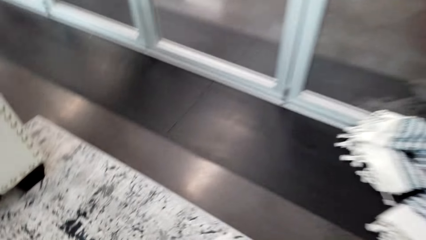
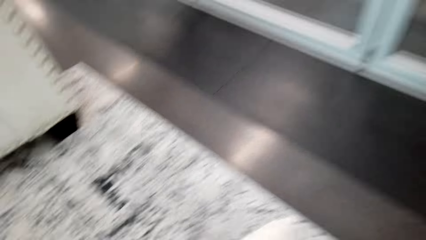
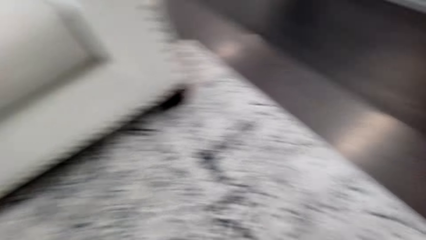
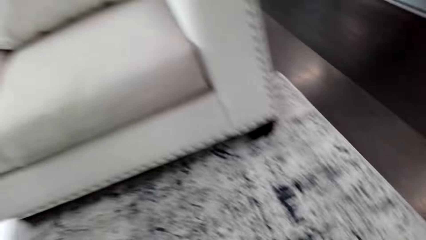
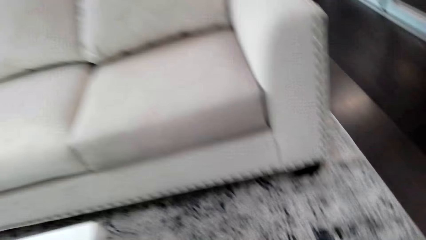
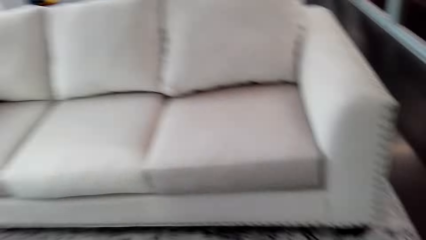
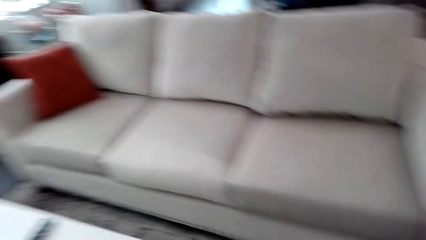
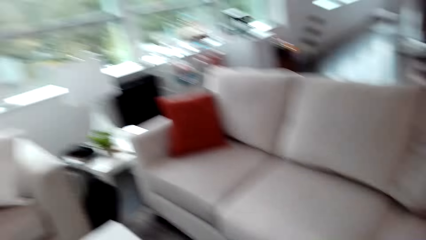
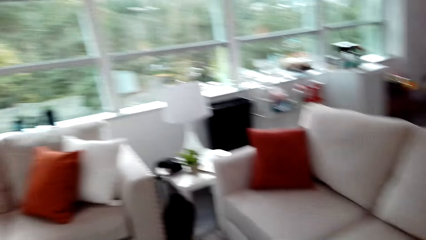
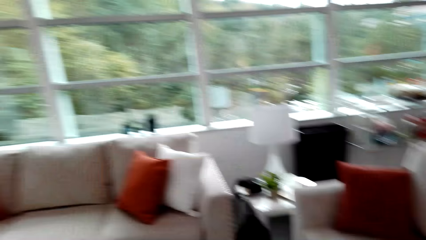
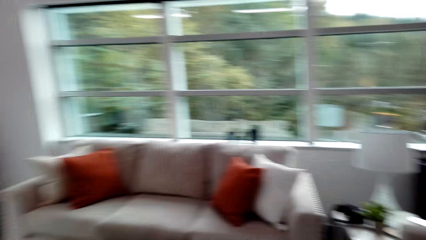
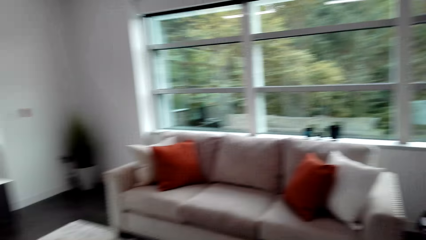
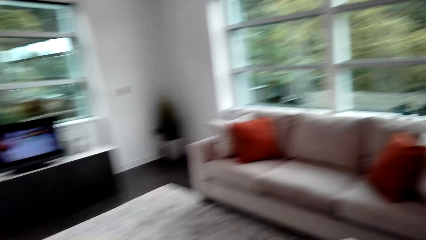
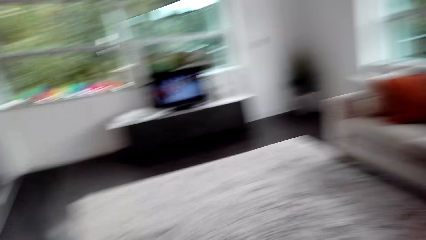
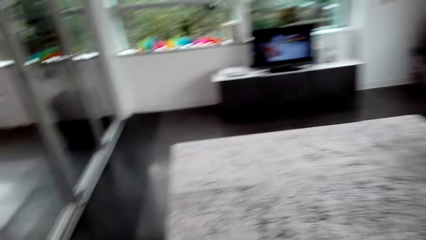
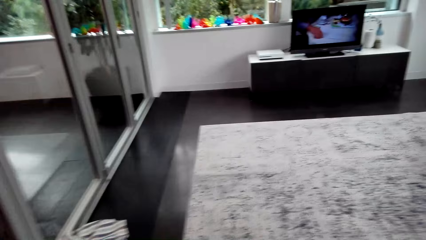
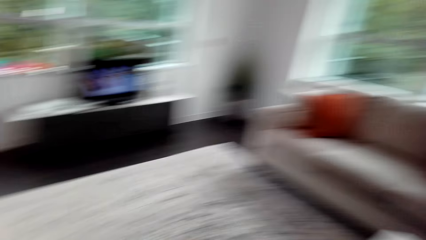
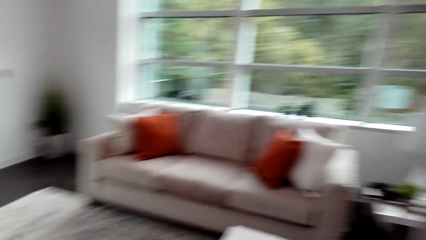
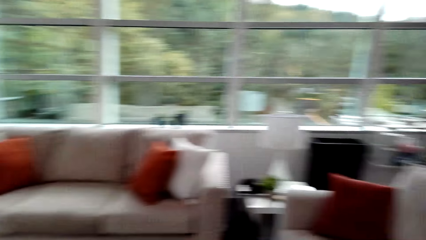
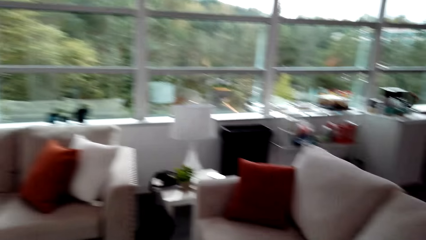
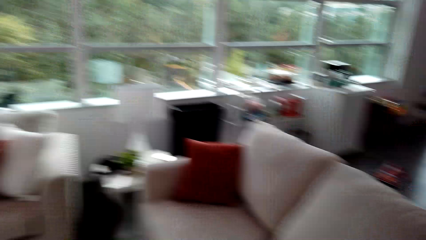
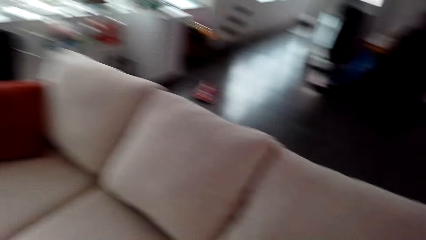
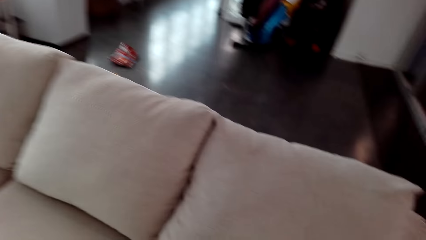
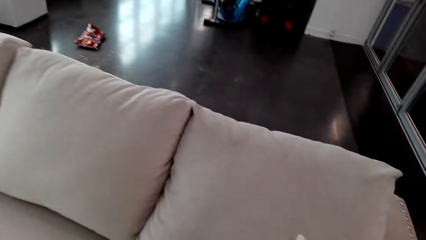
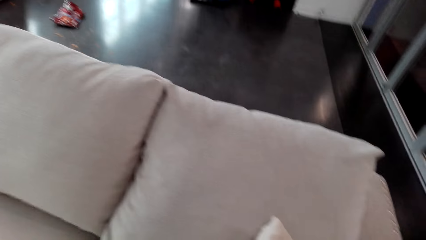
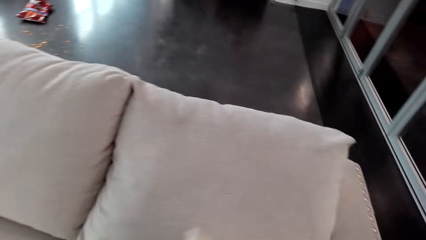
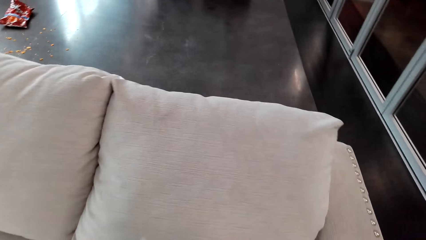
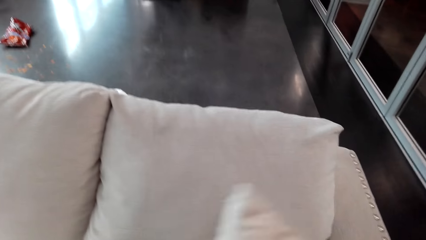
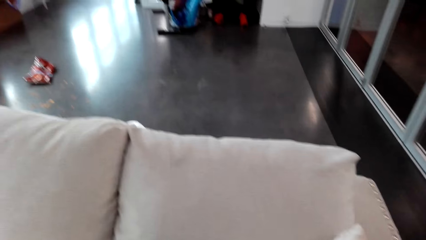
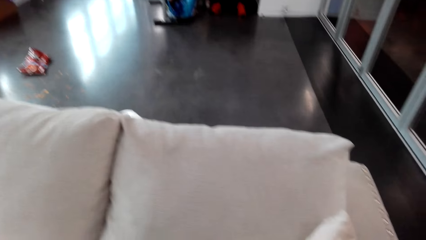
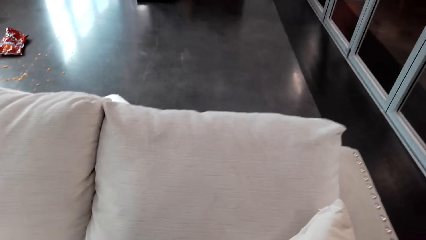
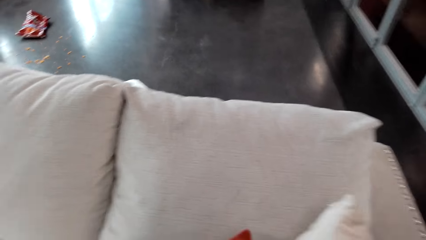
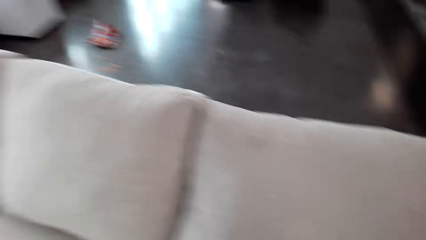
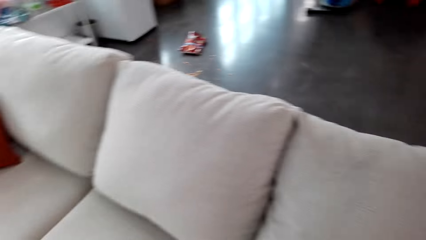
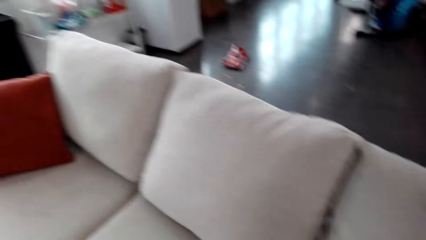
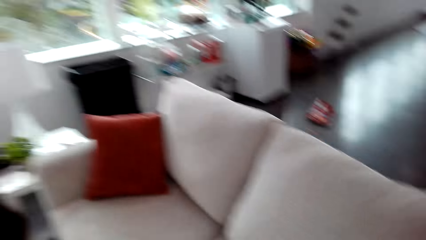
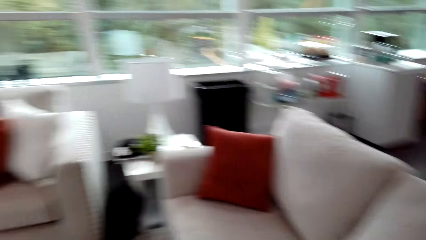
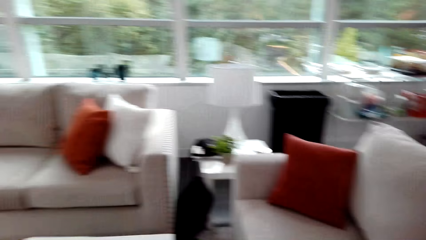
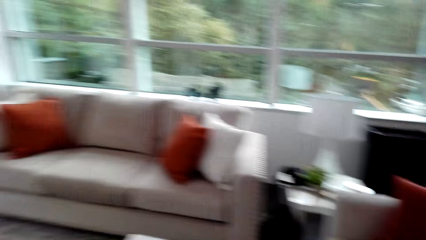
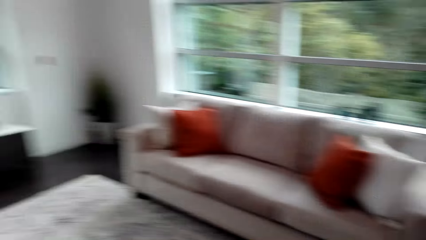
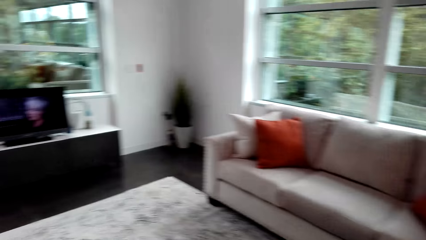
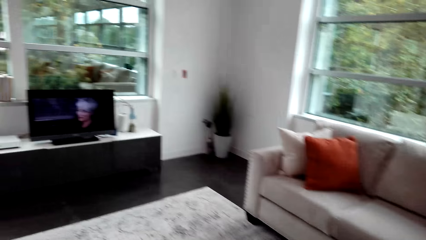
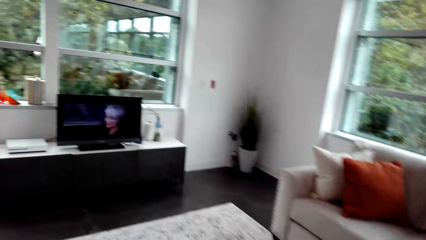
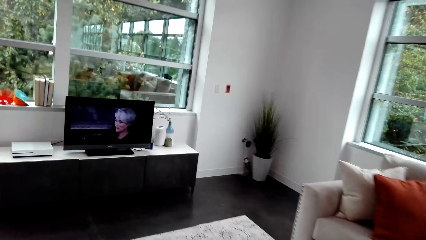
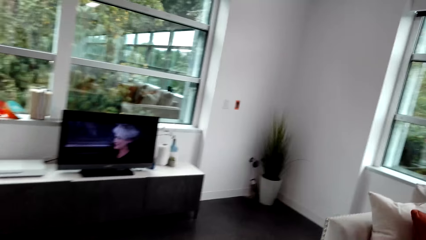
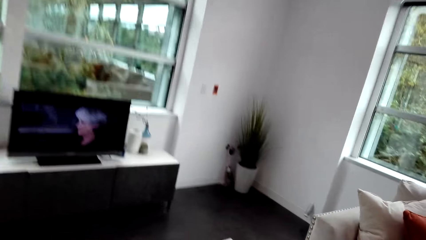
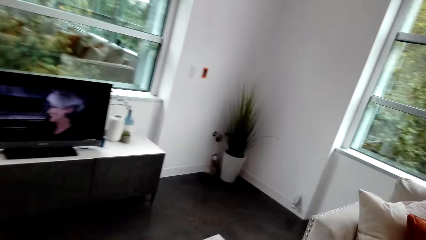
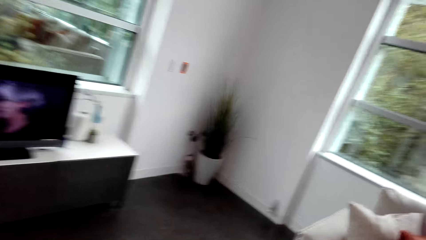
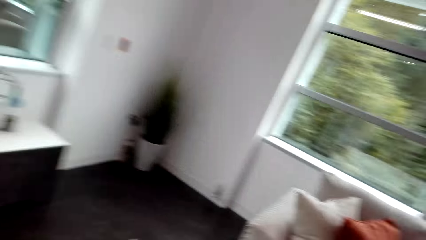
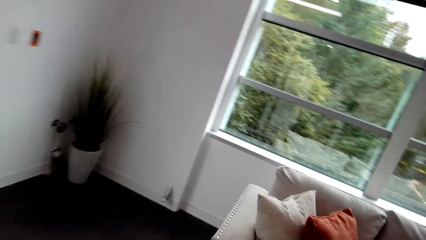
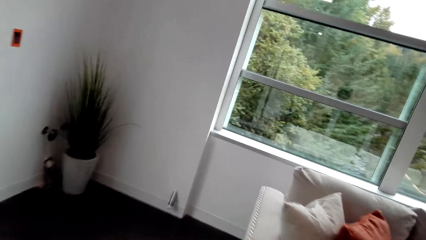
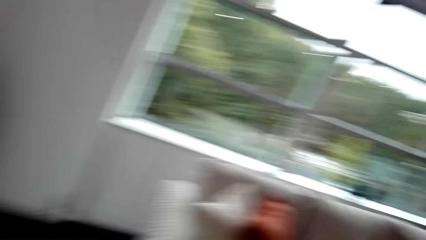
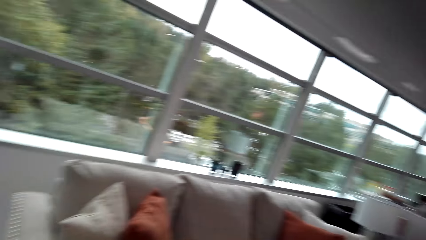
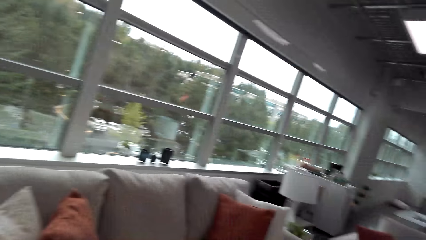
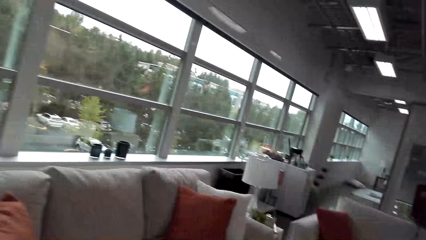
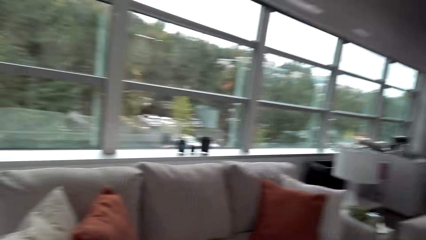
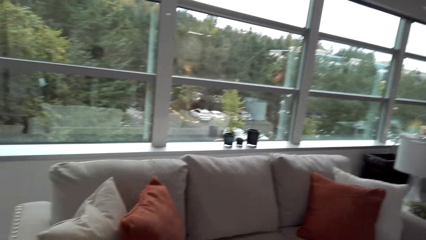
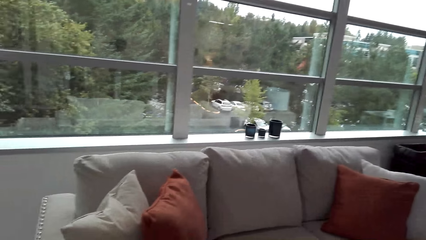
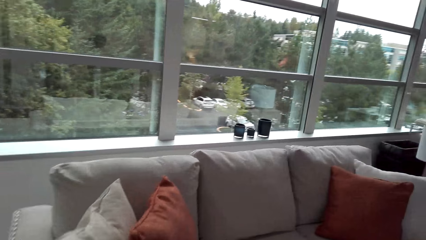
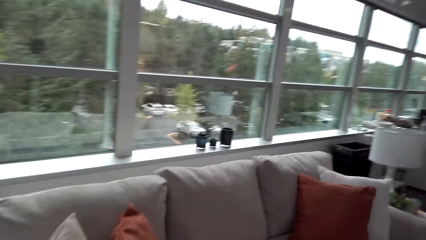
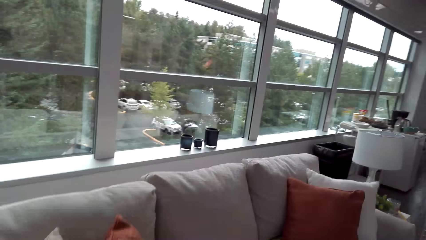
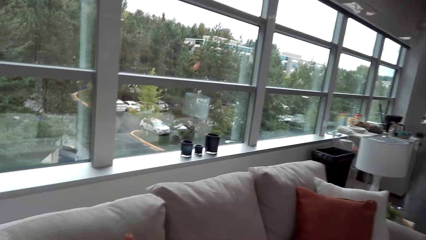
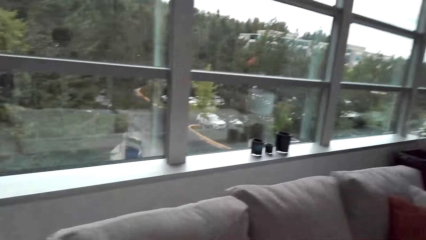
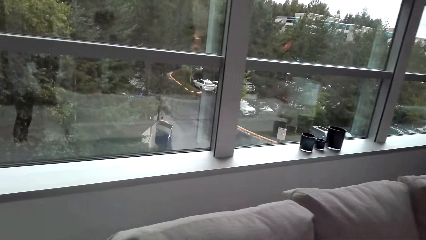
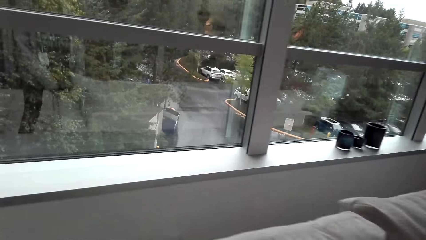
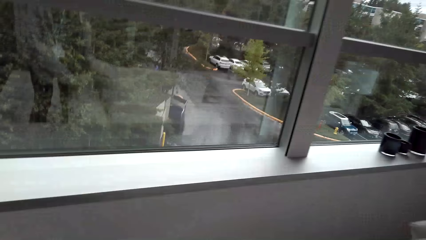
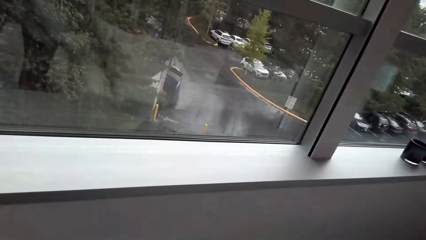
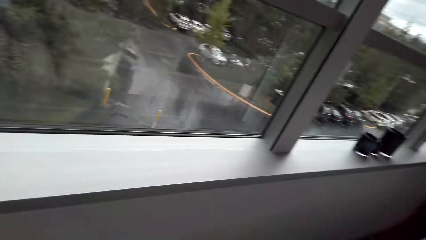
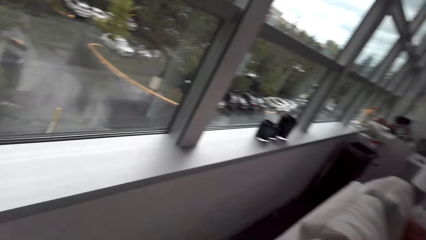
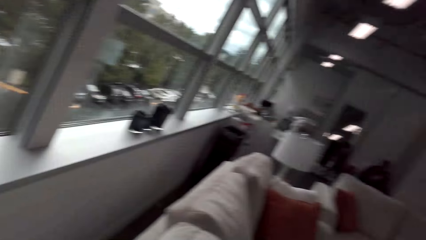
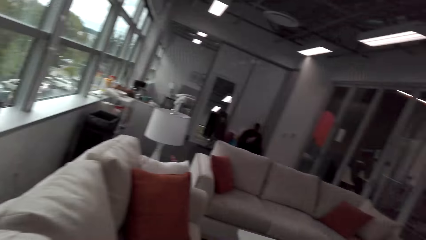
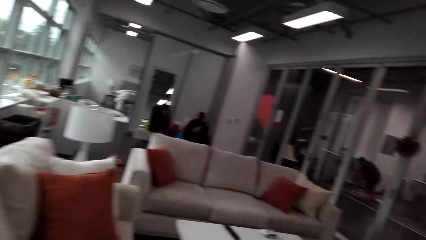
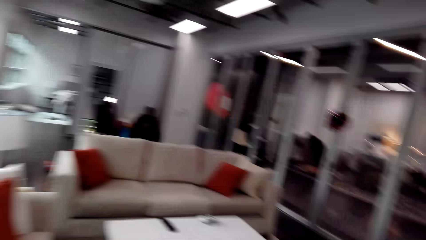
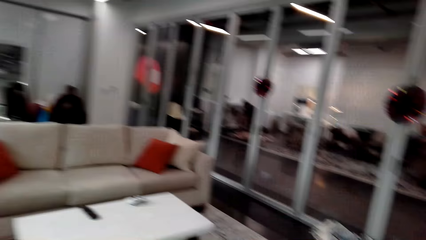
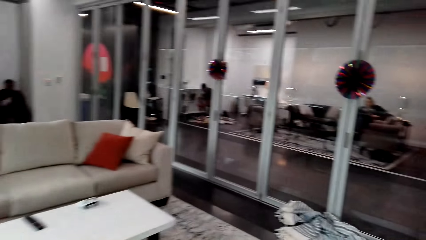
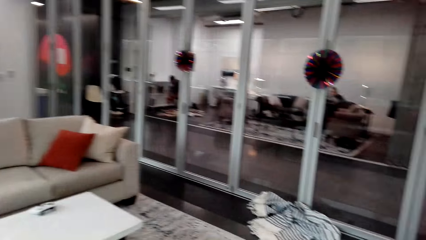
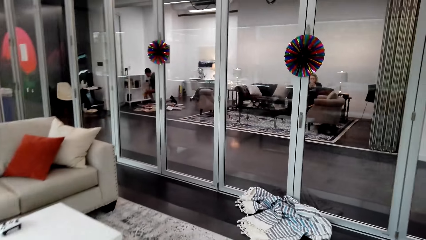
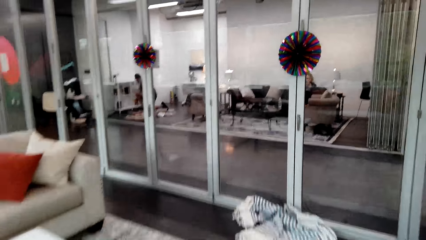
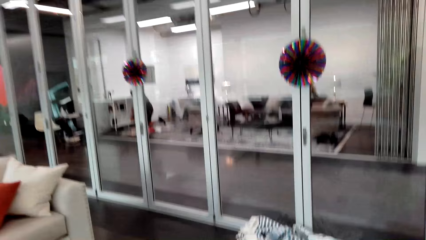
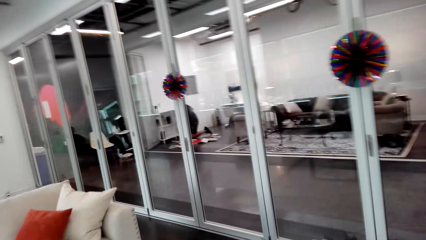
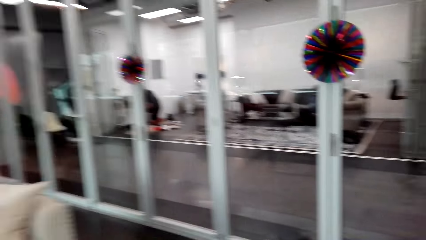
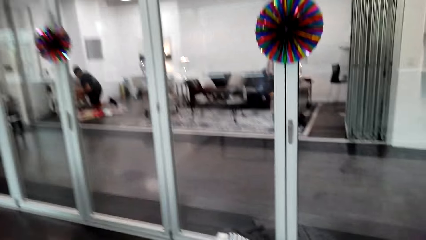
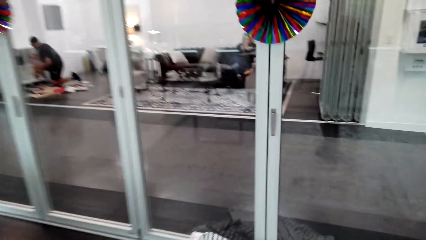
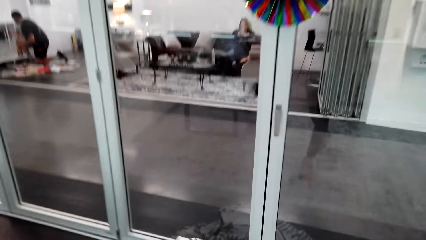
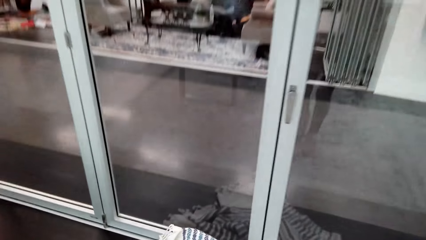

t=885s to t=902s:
The camera wearer picks up the pillow. They look around. They arrange the pillow on the sofa set. They look around. They walk around.
